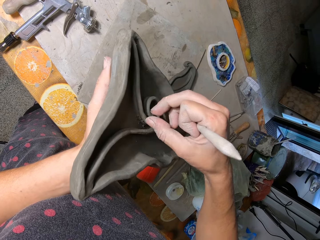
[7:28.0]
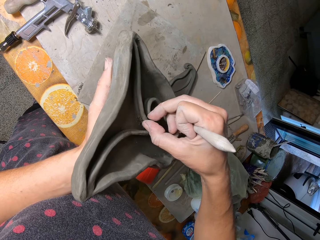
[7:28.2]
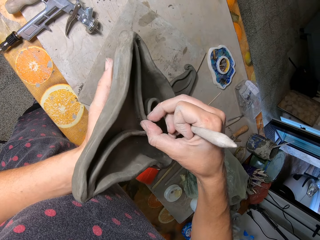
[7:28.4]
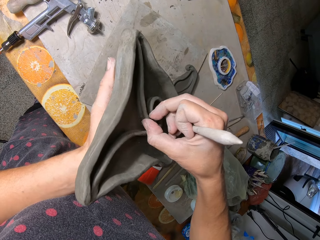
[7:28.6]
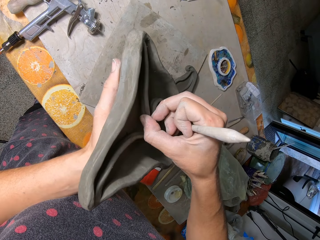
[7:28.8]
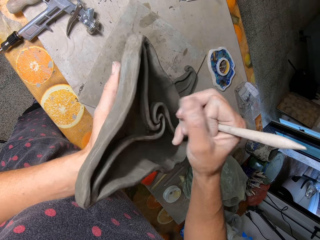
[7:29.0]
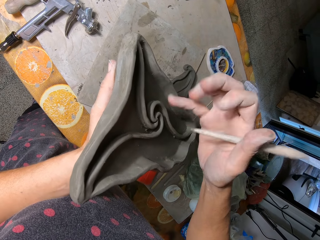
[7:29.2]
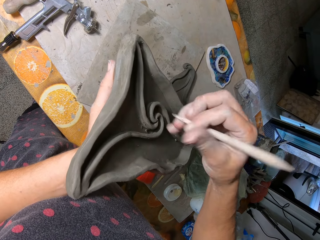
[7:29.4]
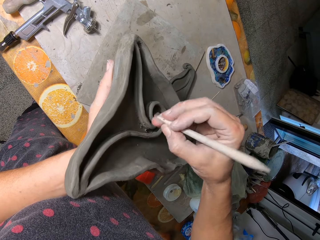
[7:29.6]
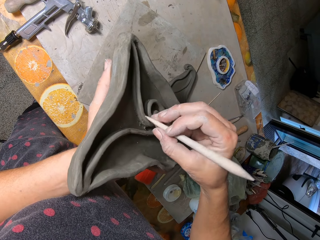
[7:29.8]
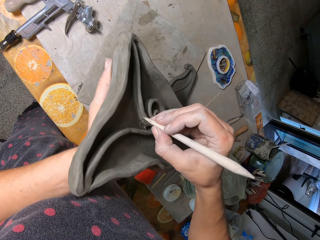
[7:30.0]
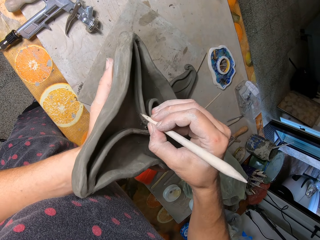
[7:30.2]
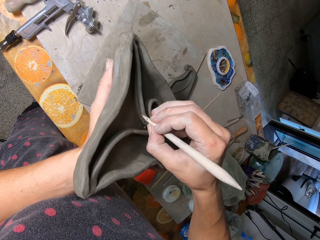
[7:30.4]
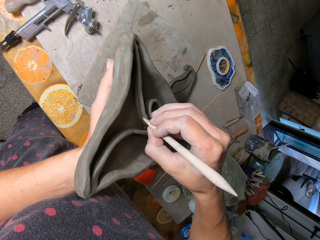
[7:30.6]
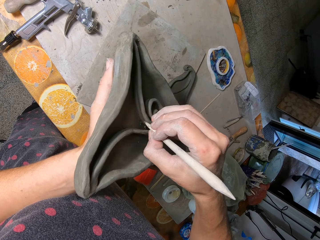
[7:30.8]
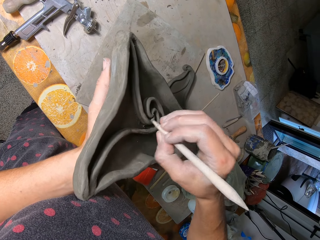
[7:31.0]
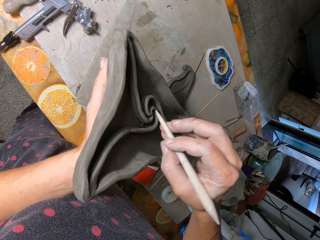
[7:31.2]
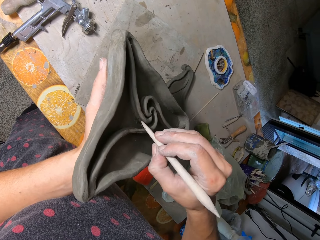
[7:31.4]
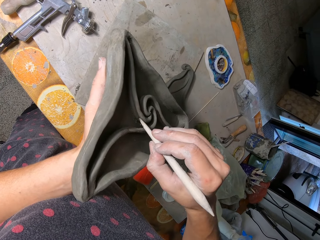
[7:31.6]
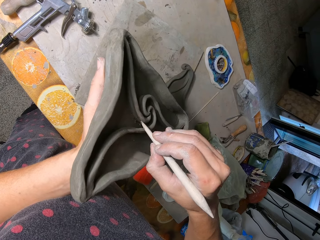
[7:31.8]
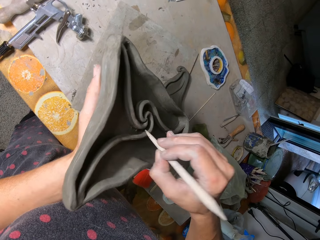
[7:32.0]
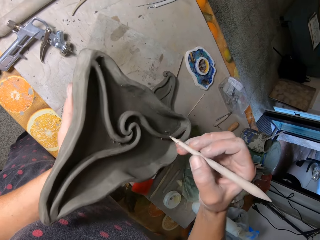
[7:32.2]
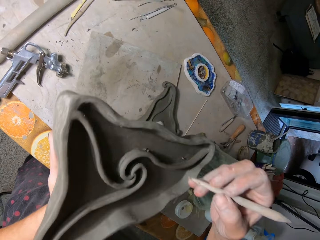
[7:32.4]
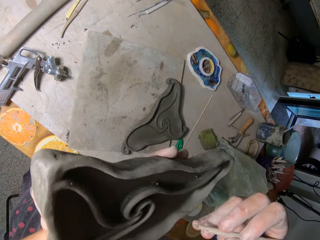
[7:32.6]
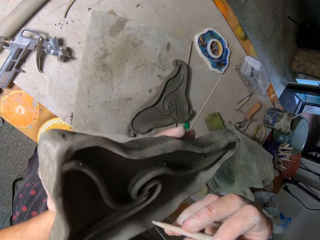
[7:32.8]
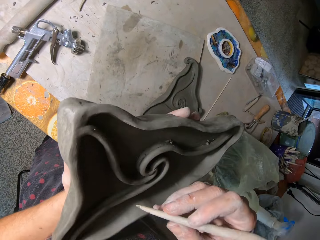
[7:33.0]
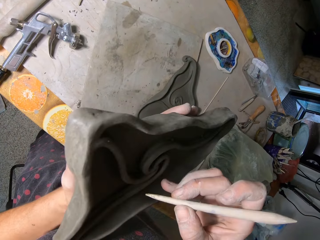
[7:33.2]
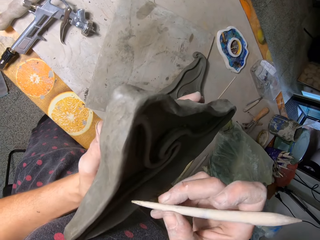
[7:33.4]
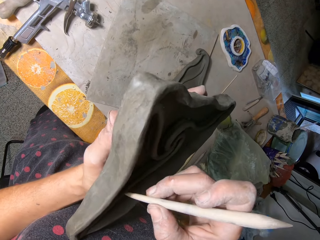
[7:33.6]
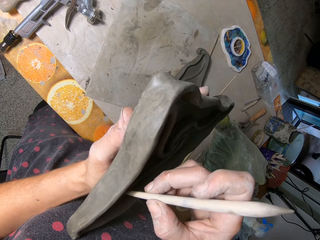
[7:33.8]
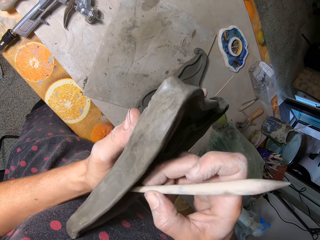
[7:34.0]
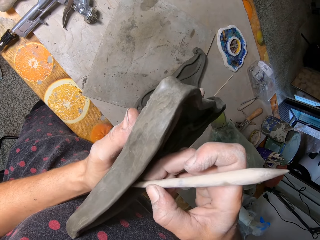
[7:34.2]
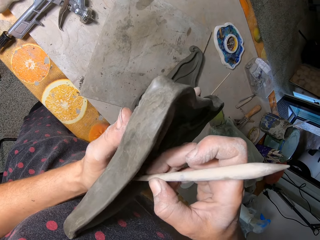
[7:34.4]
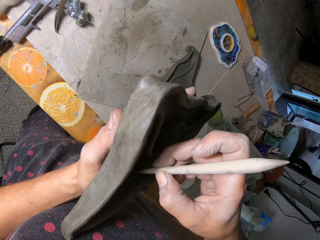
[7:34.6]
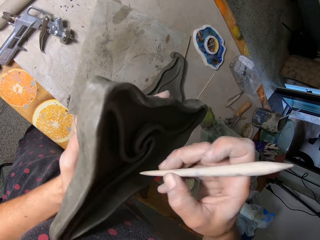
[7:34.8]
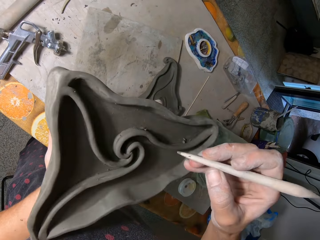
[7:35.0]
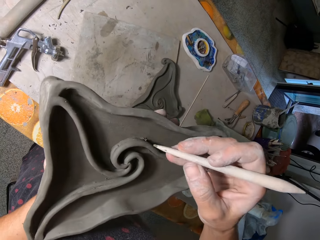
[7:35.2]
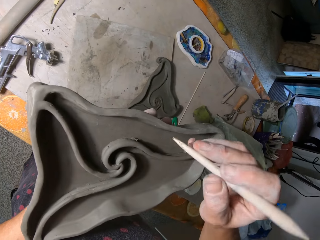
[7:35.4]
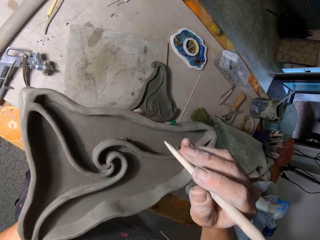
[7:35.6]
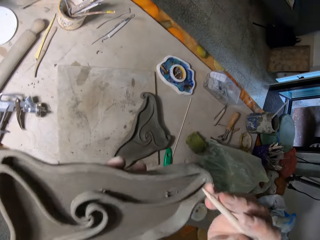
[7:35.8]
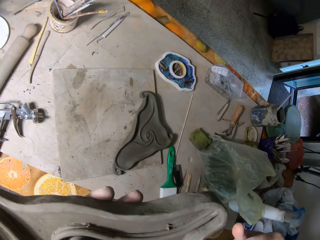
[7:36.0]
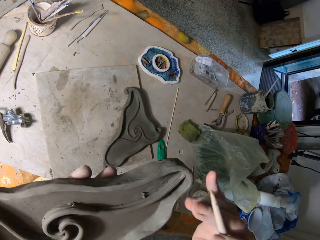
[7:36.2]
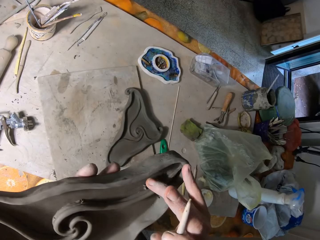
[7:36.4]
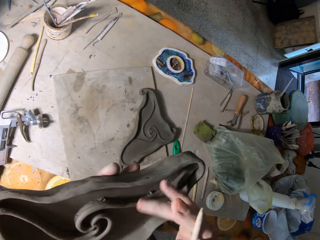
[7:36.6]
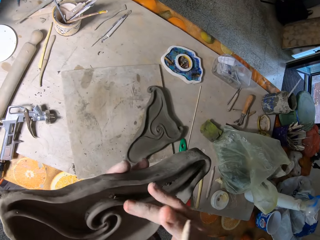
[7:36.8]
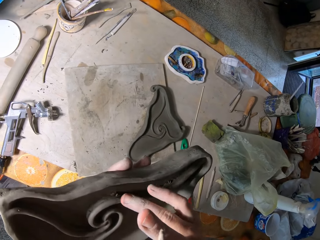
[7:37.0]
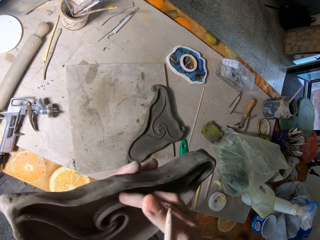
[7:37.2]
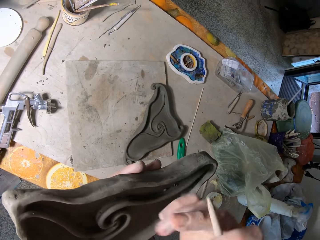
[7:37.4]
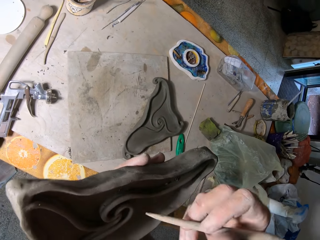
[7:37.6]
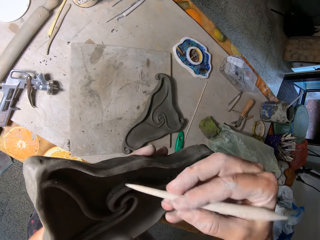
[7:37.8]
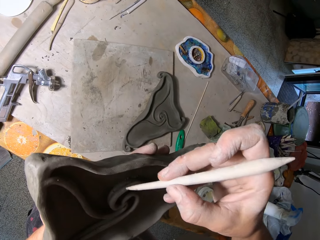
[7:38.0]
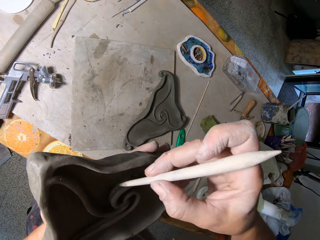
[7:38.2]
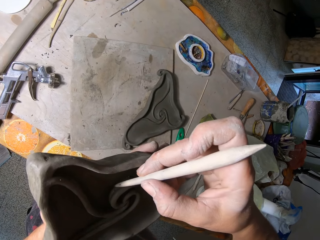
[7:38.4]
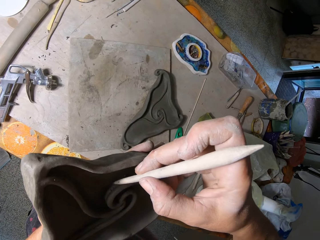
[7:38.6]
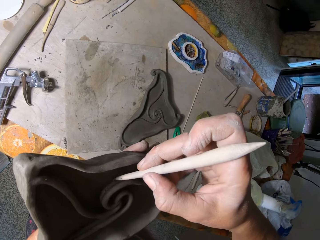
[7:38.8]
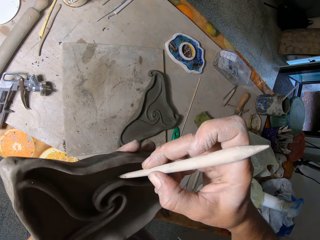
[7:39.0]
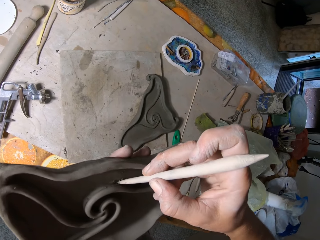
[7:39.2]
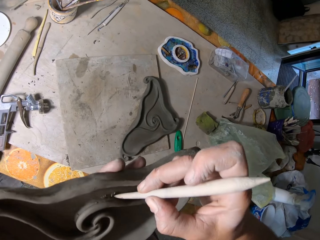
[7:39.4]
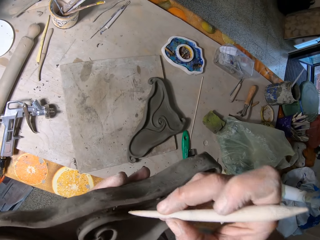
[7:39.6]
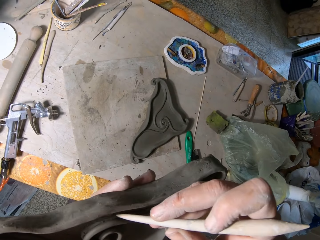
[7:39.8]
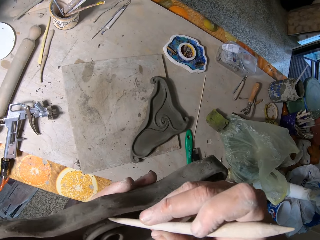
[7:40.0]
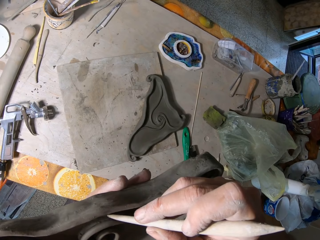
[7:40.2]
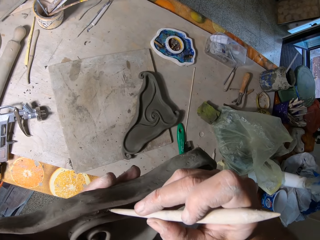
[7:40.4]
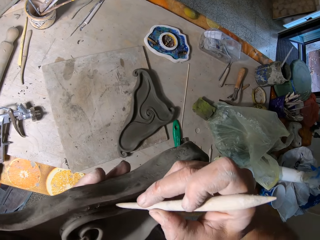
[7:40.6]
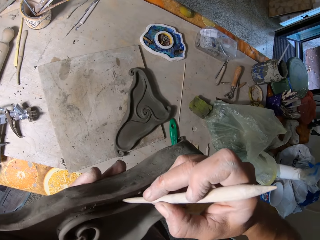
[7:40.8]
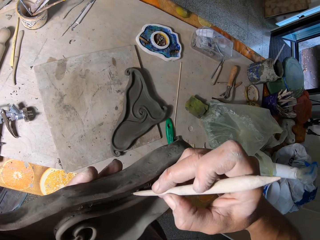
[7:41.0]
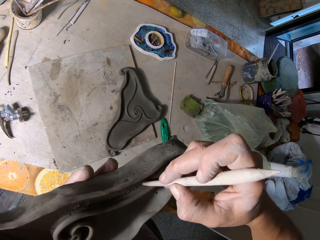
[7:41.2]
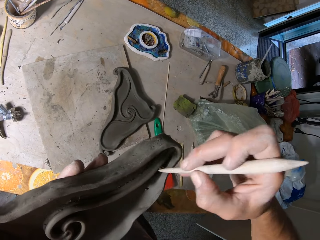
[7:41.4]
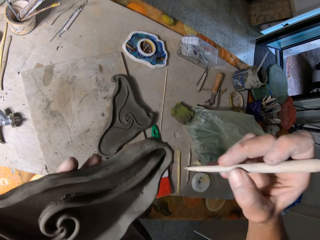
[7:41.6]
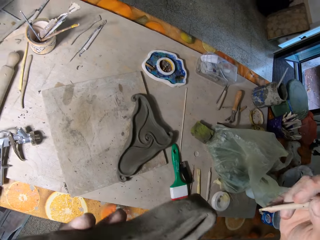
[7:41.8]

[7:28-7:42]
The camera wearer cleans off some clay from the clay mould with his right hand. He touches the pottery. He designs the clay mould on his left hand with the wooden stick in his right hand. He aligns the pottery. He lifts up the pottery. He aligns the pottery. He touches the pottery. He cleans off some clay from the clay mould with his right hand. He designs the clay mould on his left hand with the wooden stick in his right hand. He aligns the pottery.

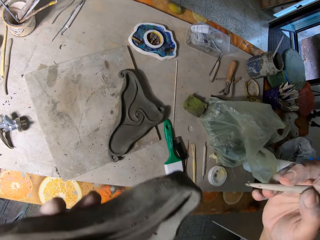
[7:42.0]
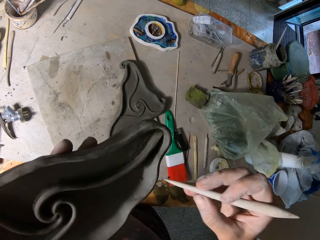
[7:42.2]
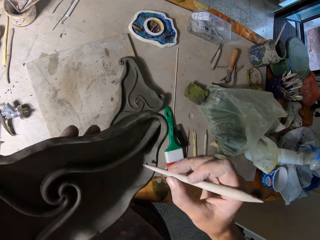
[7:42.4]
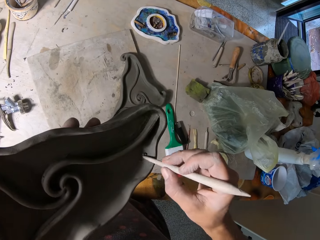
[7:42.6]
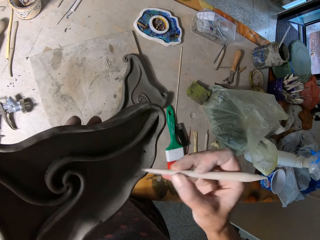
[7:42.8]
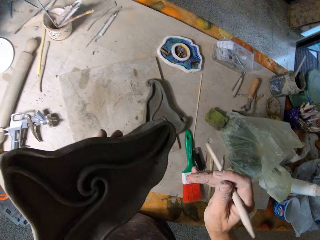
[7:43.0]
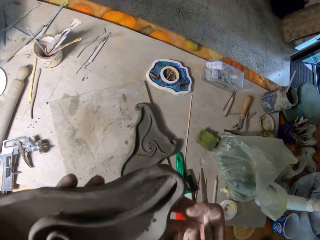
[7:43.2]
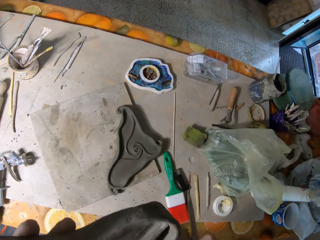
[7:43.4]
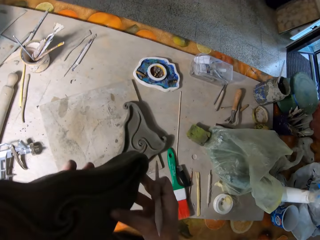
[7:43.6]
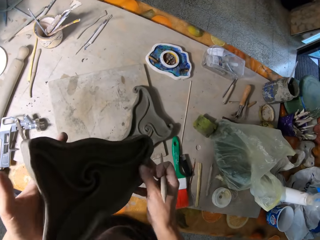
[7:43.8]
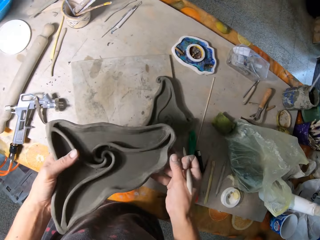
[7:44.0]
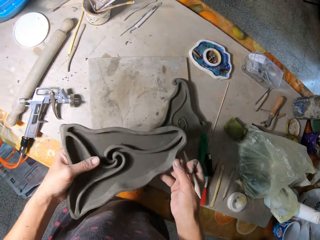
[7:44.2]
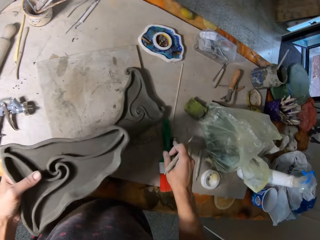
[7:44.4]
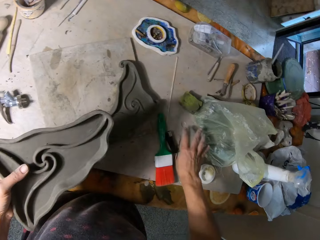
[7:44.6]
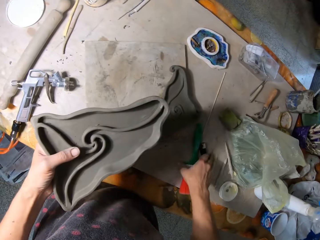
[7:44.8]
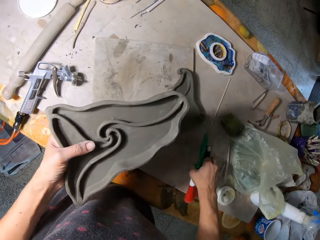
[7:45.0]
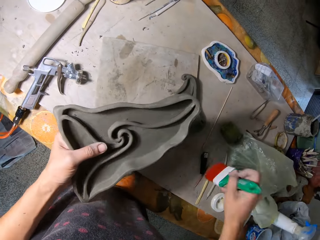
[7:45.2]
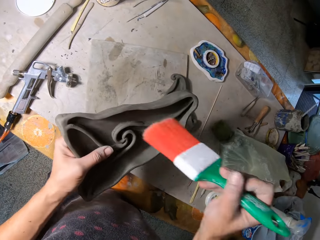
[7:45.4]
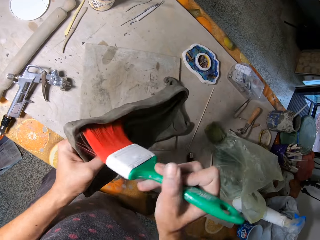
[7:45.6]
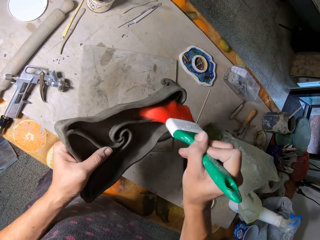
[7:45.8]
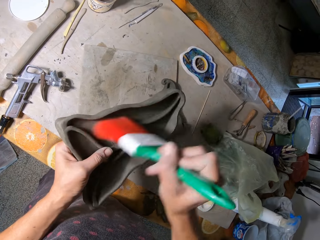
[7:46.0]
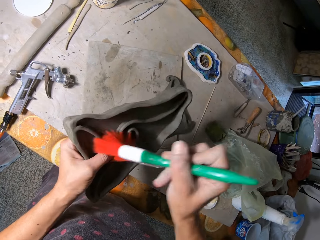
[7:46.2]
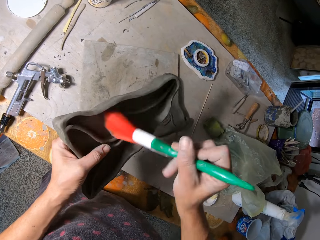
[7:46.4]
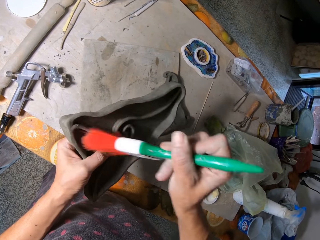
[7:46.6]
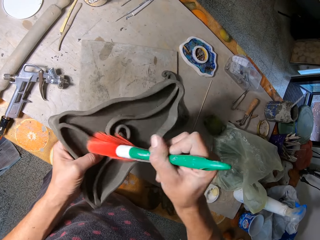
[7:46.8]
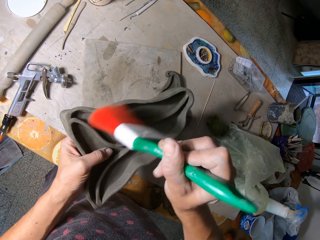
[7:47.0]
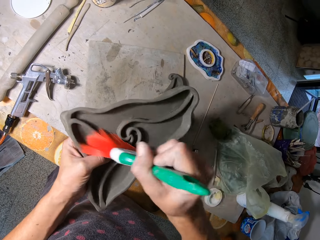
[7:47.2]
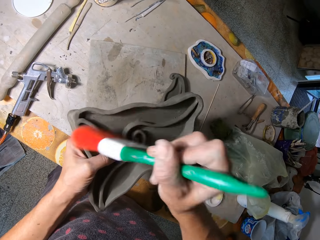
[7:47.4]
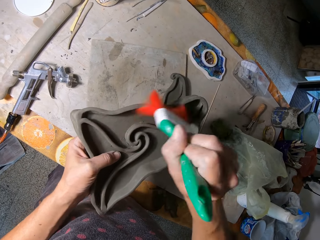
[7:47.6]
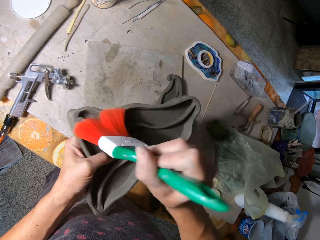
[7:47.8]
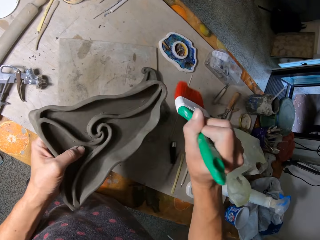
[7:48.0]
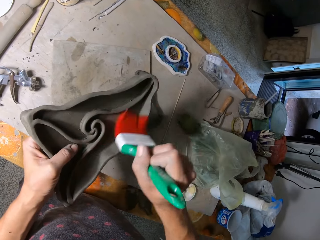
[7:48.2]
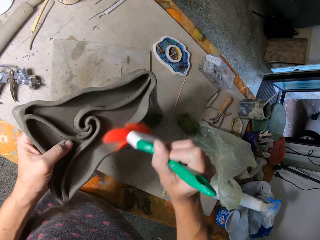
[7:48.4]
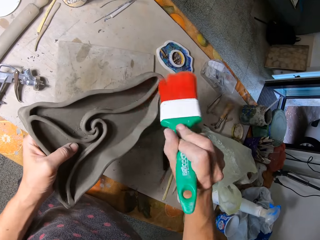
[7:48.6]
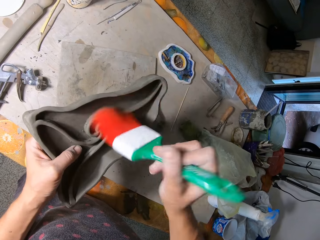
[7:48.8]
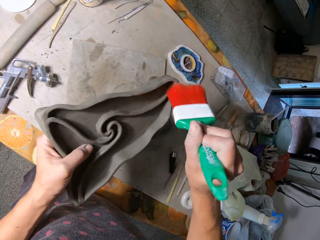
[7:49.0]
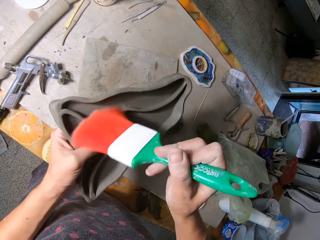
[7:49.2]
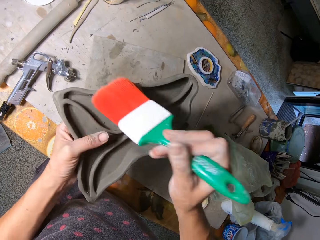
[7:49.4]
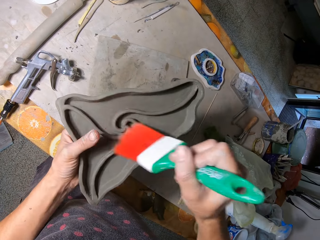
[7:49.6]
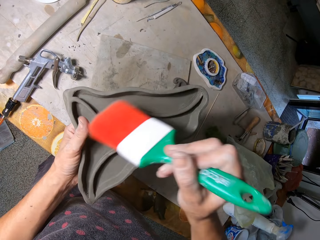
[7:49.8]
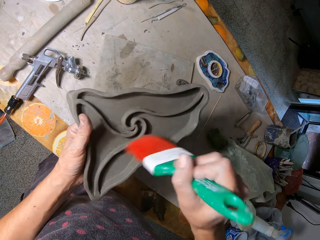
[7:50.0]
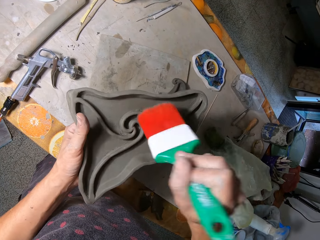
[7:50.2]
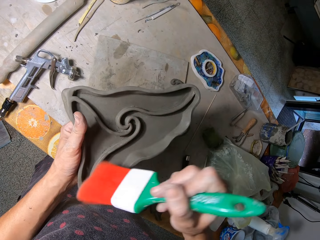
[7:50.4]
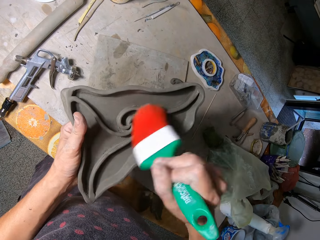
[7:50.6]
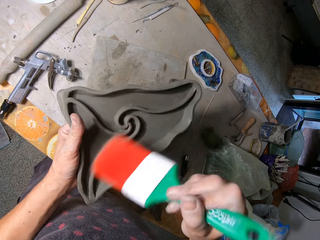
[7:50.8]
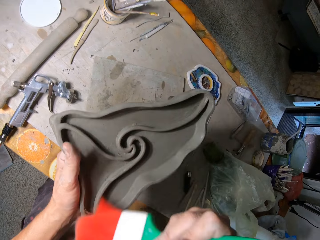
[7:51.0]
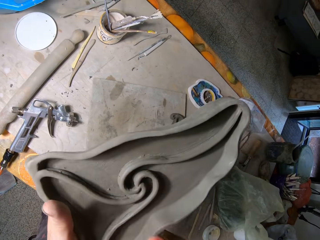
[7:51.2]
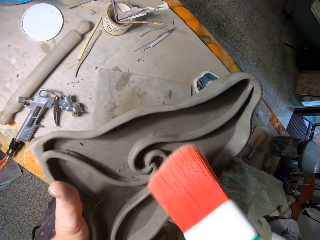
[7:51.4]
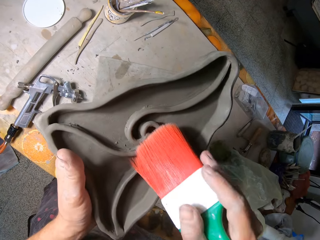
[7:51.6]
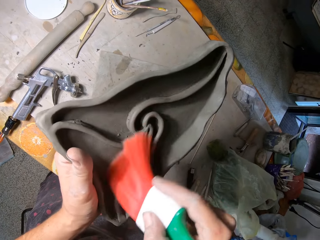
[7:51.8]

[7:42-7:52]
The camera wearer touches the pottery. He puts the sgraffito tool down. He picks up a brush from the table with his right hand. He cleans off the clay mould on his left hand with the brush in his right hand.
